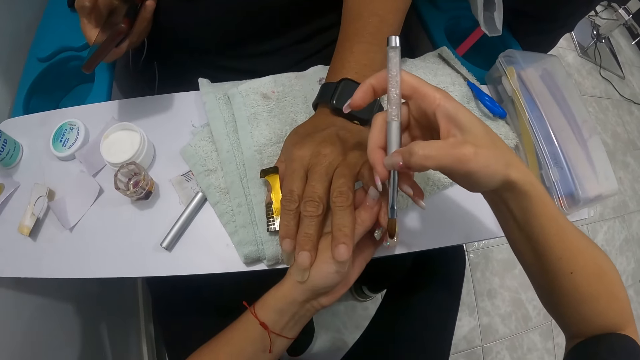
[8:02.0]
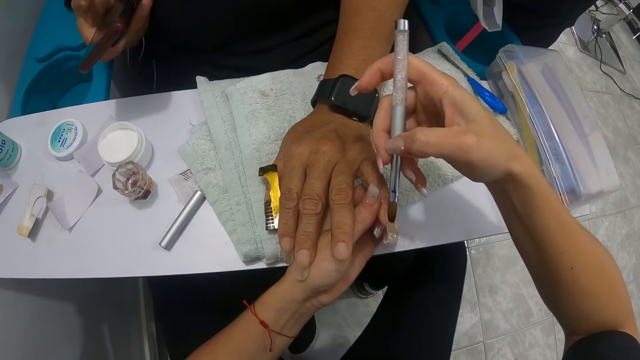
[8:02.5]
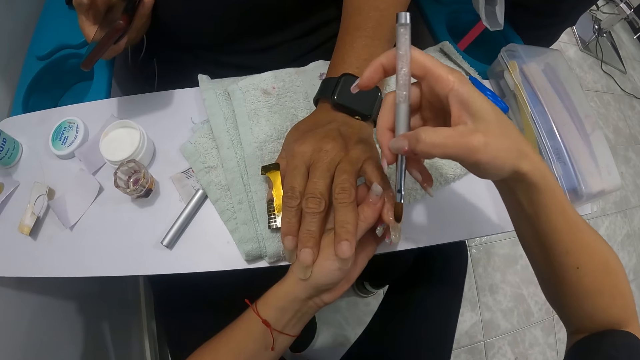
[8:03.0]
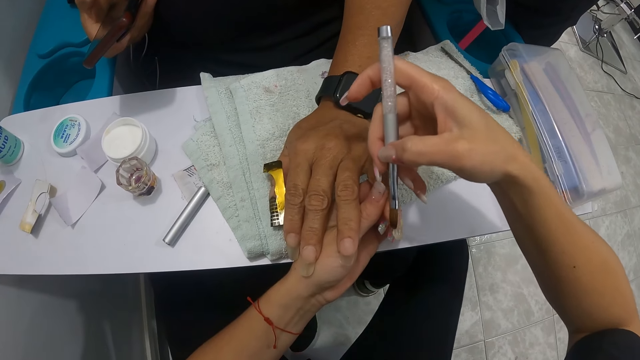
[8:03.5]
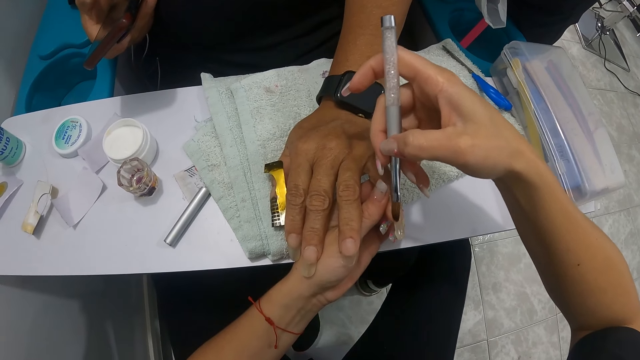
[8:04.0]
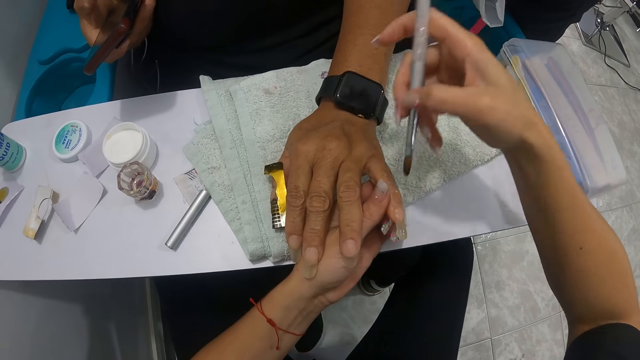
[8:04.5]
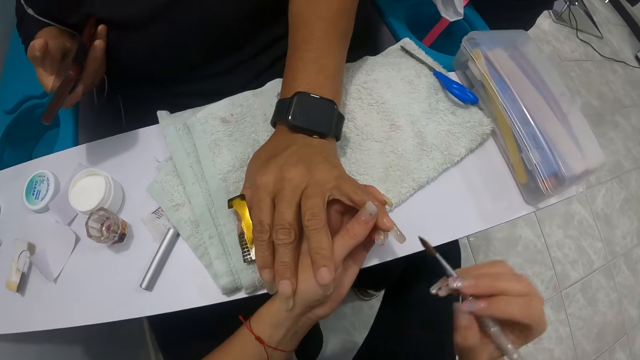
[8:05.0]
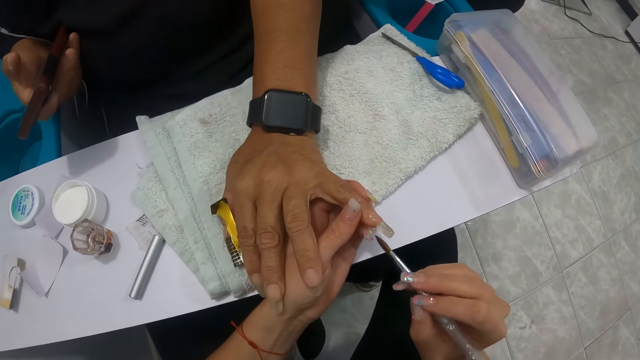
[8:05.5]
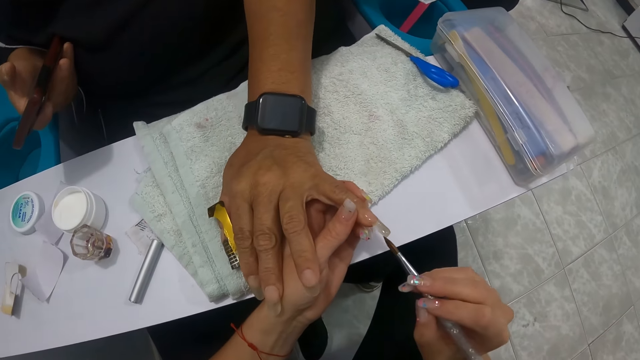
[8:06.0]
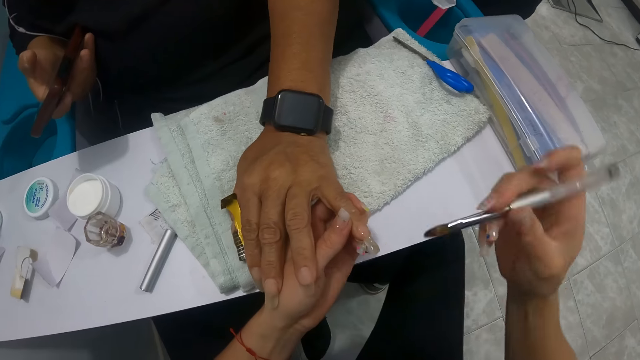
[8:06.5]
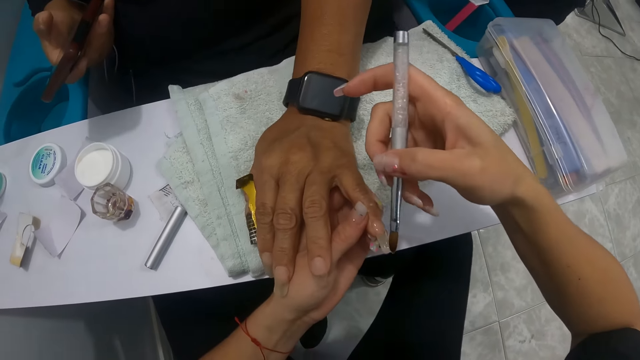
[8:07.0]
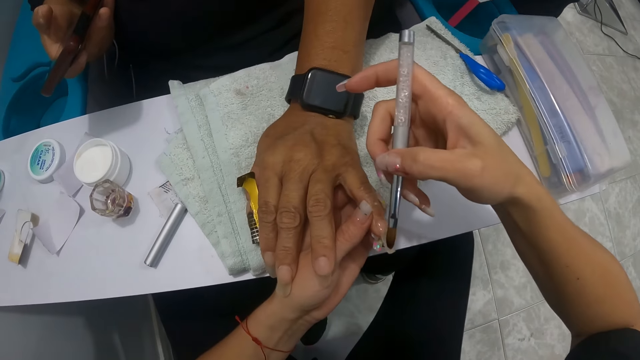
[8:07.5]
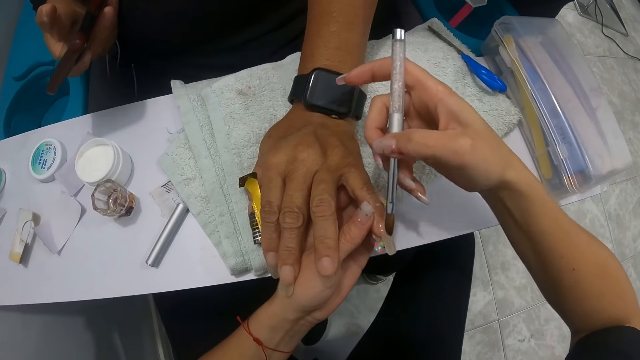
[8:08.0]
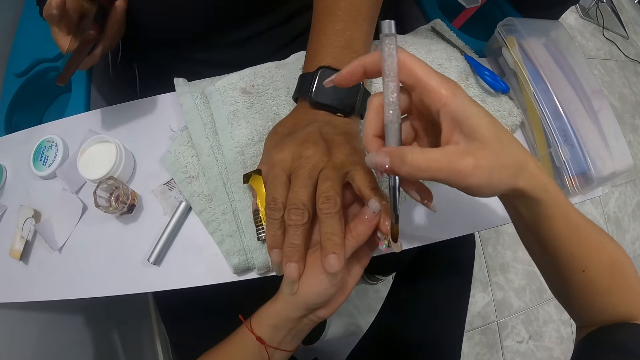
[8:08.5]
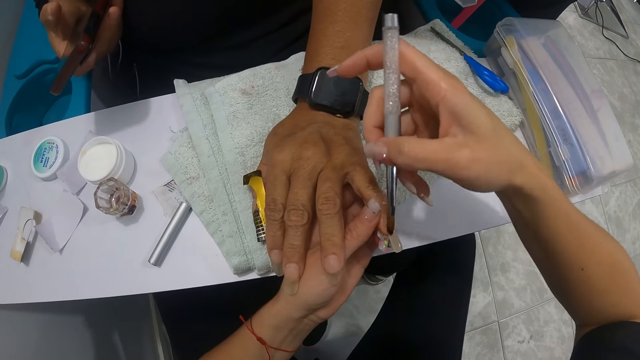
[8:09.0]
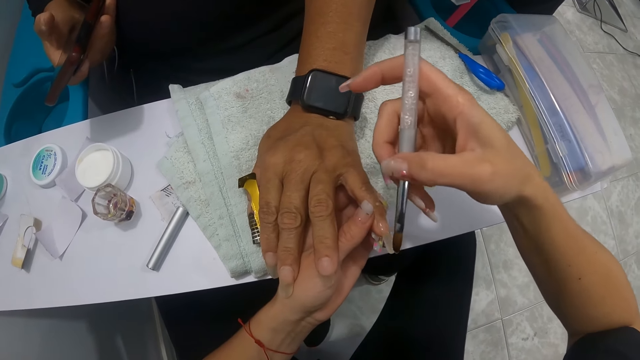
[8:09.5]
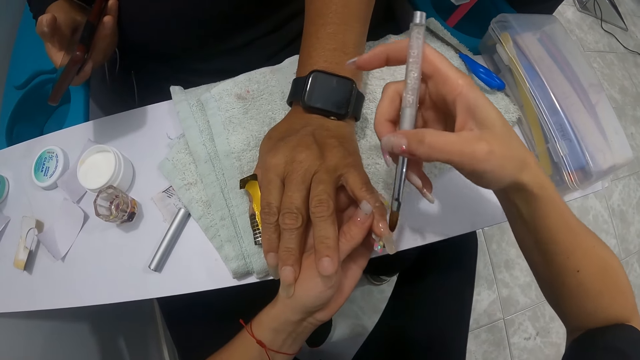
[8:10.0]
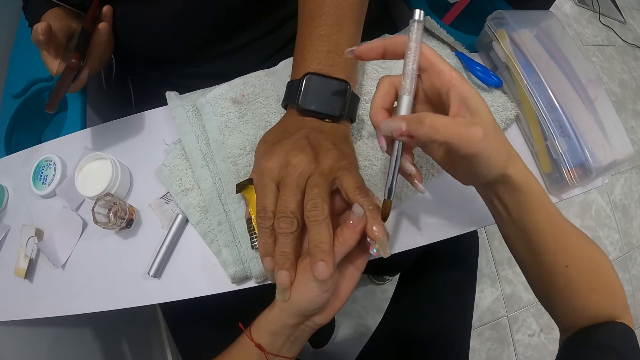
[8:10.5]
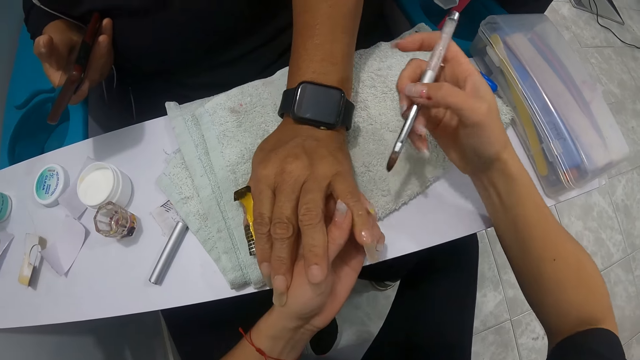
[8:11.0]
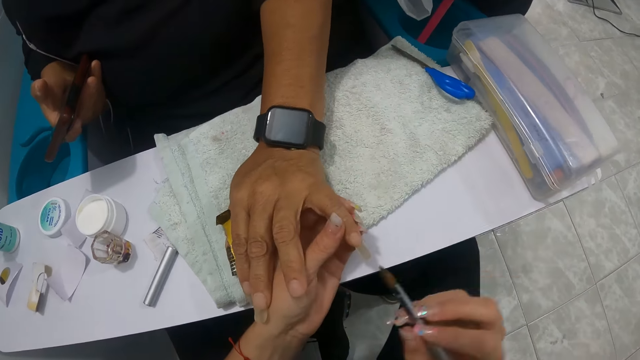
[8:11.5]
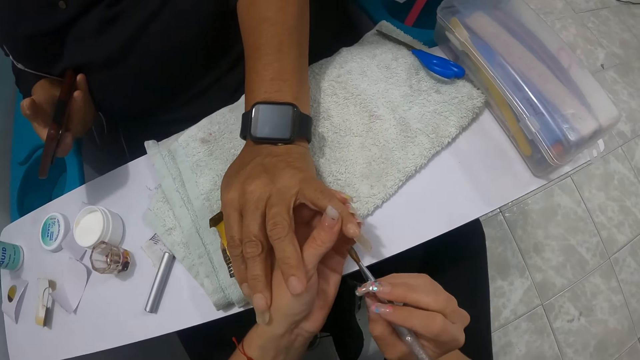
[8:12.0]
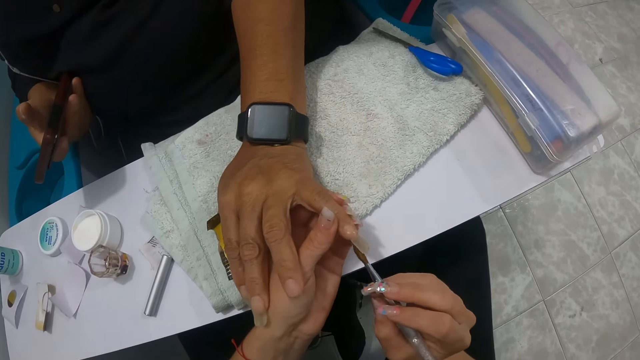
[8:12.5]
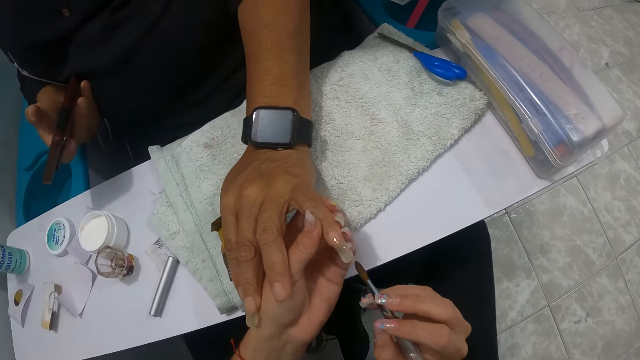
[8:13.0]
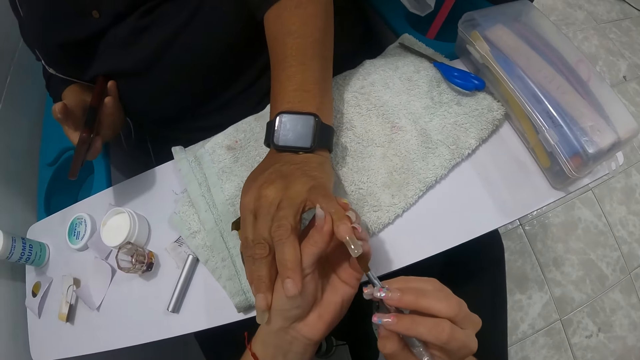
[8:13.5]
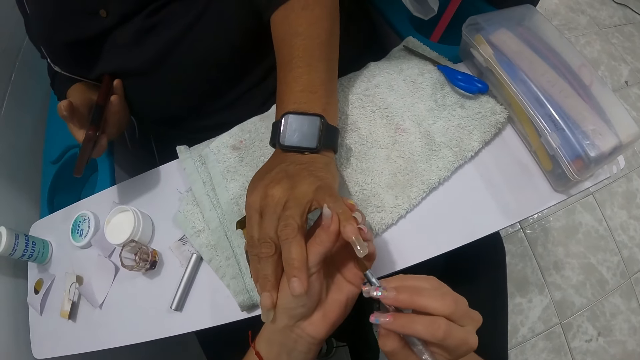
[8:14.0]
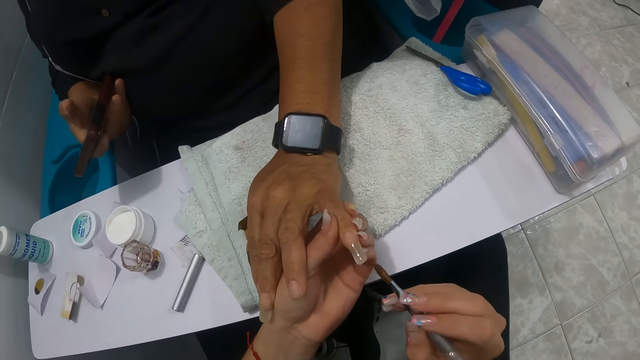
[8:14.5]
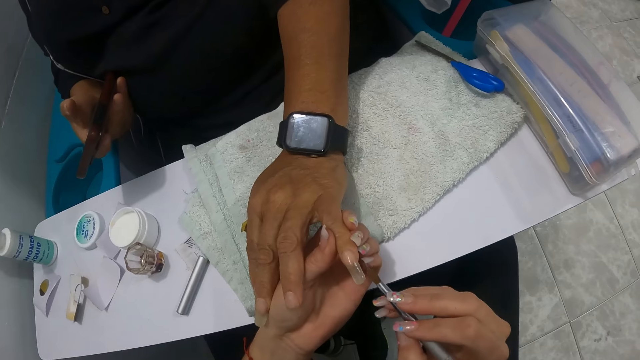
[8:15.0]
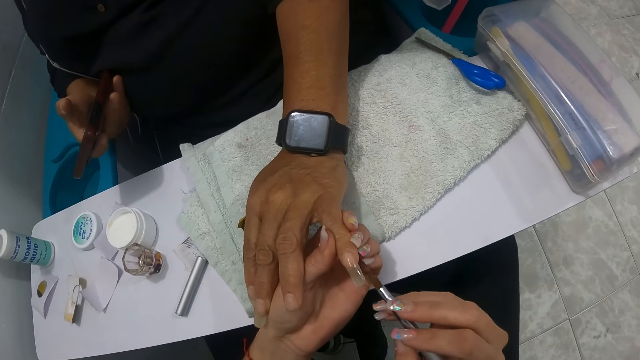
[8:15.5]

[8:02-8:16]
The camera wearer applies acrylic powder onto the fingernail of the woman with the nail brush in her right hand. She wipes the nail brush on the white towel on the arm rest. She applies acrylic powder onto the fingernail of the woman with the nail brush in her right hand. She wipes the nail brush on the white towel on the arm rest. She applies acrylic powder onto the fingernail of the woman with the nail brush in her right hand.

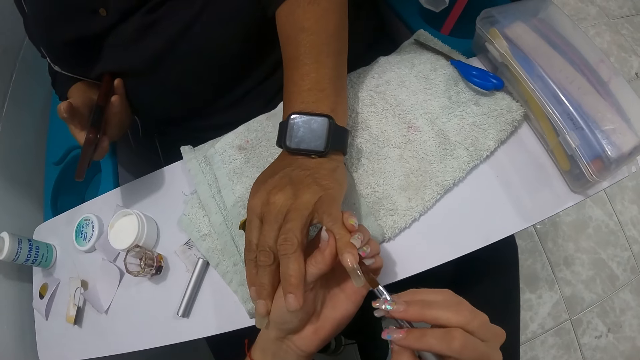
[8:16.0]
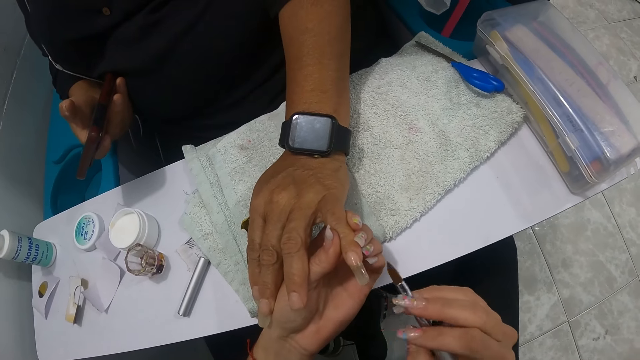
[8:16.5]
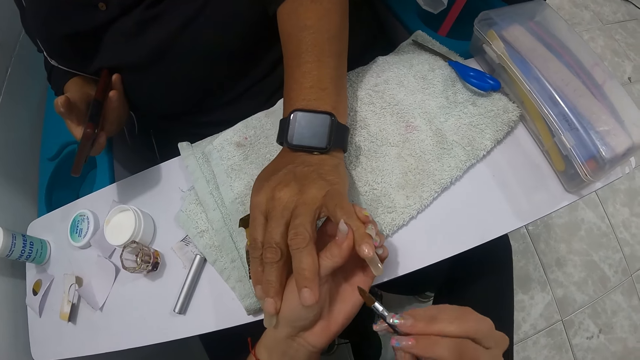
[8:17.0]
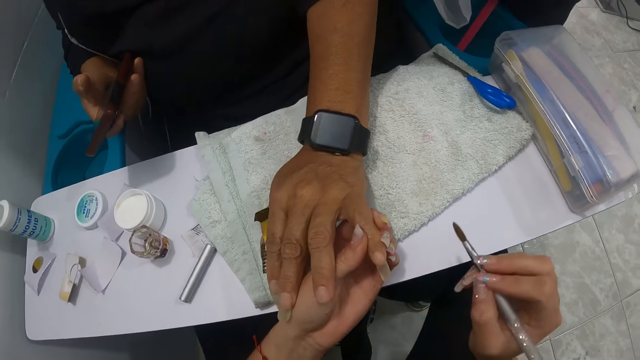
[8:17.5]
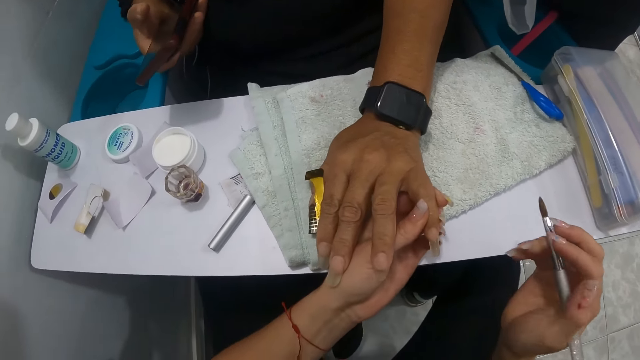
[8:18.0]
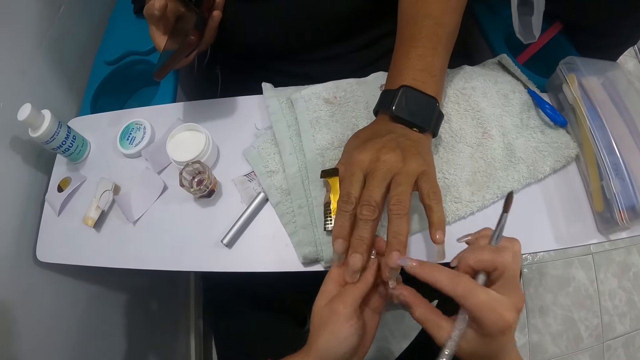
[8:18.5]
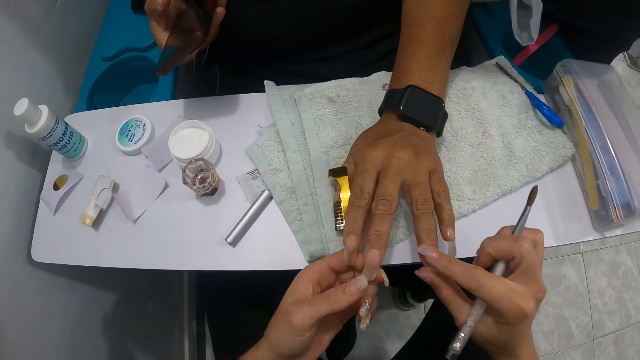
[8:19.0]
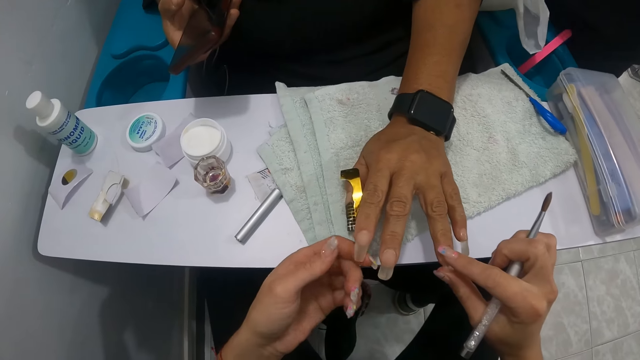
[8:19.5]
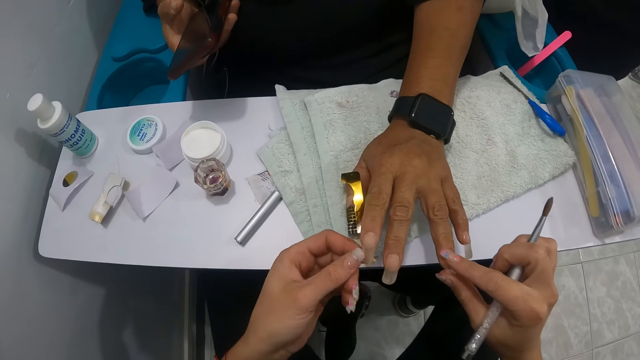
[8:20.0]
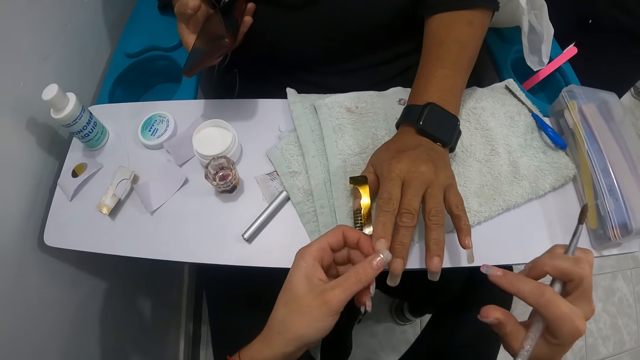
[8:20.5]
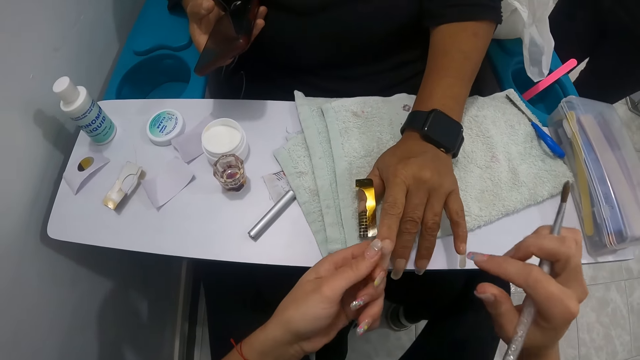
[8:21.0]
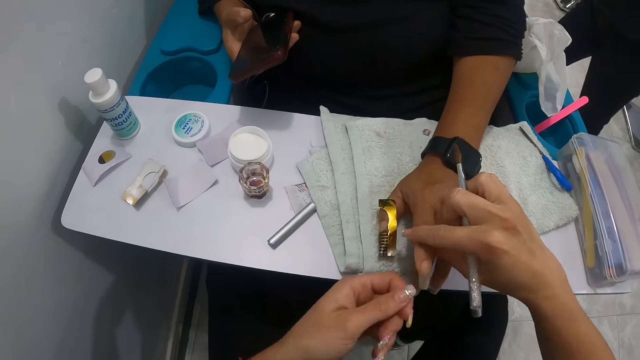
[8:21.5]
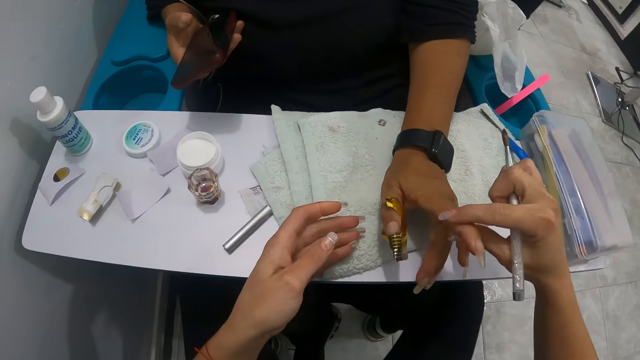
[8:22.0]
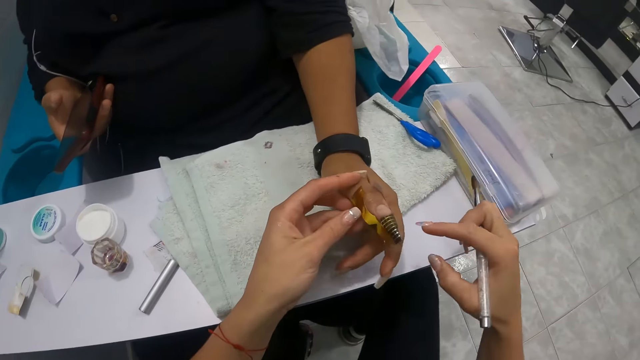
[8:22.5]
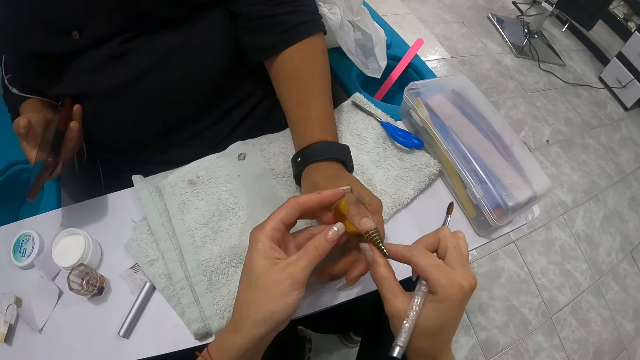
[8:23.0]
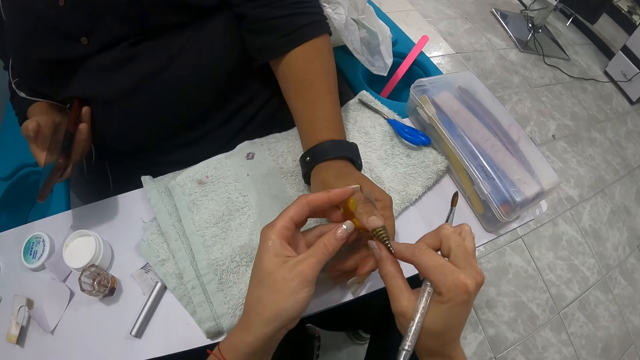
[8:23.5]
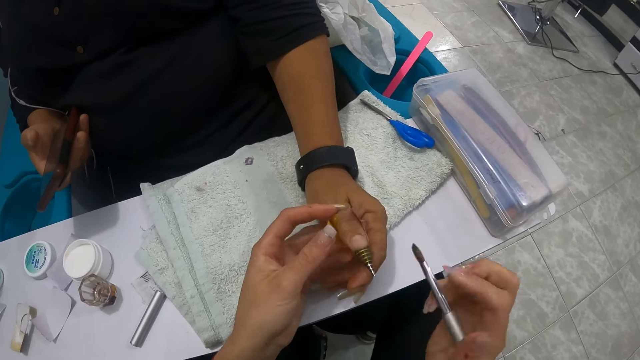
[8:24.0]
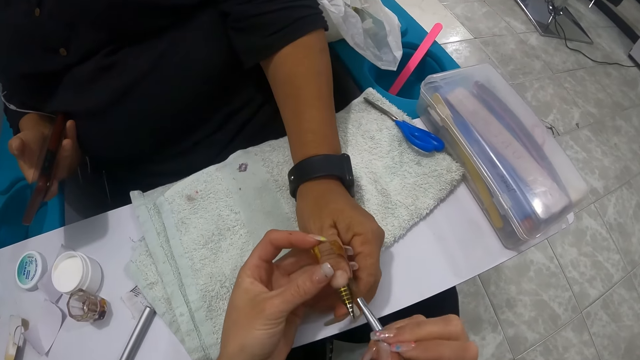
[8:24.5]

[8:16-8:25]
The camera wearer checks the acrylic powder on the fingers of the woman with both hands. She touches the woman's fingers. She touches the woman's nails. She adjusts the tip extension form on the thumb of the woman with her right hand. She applies acrylic powder onto the thumb of the woman with the nail brush in her right hand.
